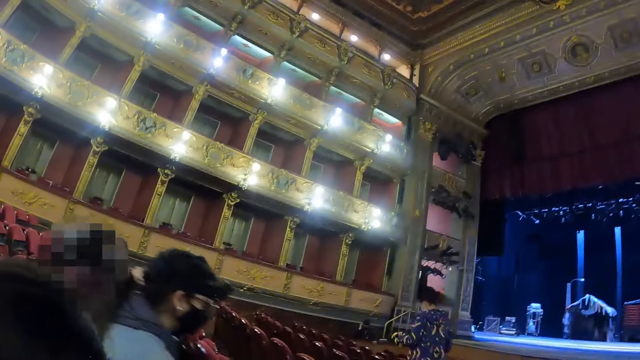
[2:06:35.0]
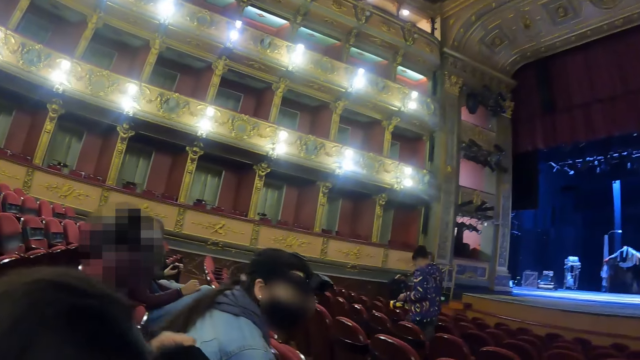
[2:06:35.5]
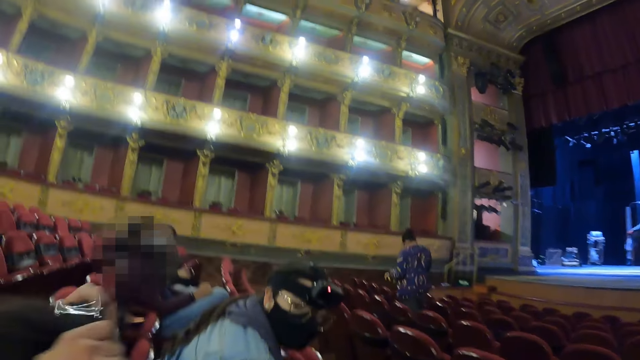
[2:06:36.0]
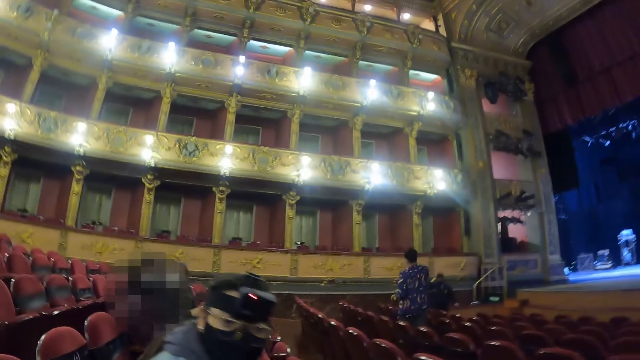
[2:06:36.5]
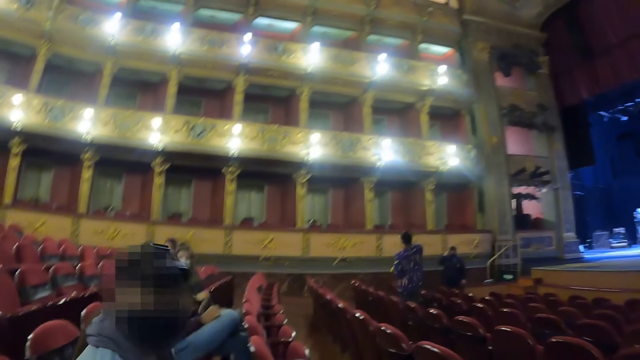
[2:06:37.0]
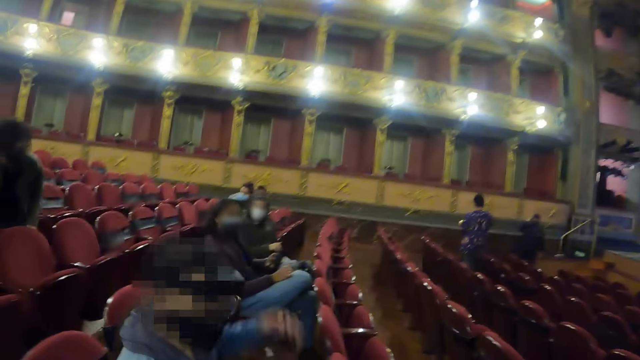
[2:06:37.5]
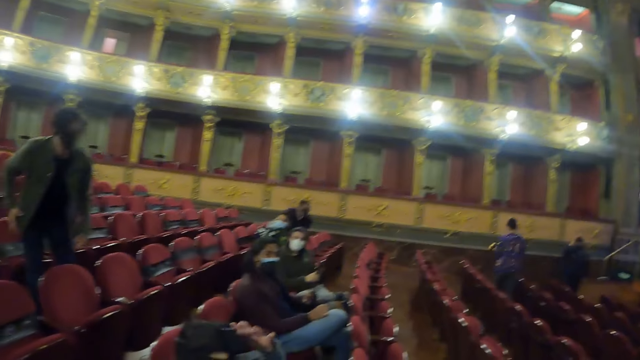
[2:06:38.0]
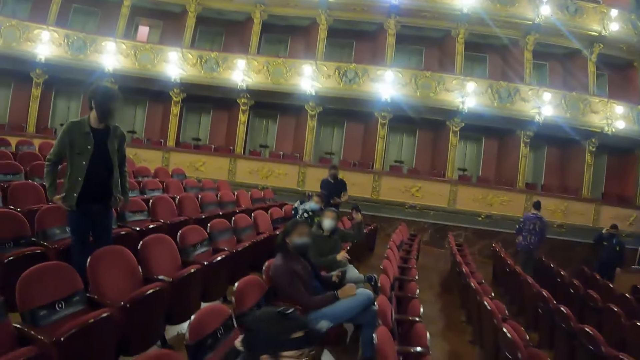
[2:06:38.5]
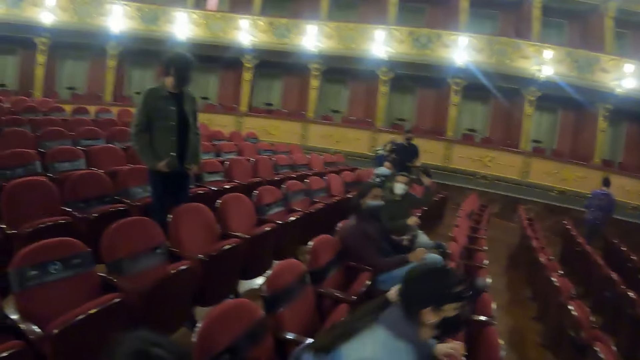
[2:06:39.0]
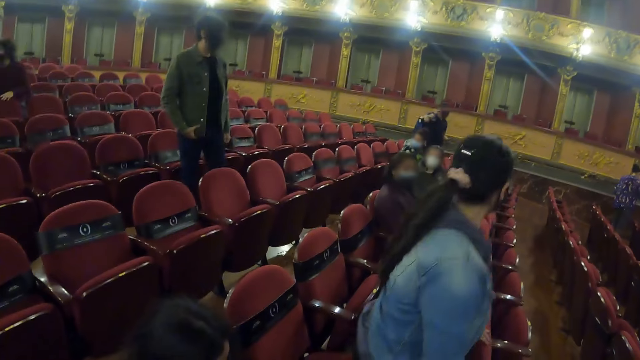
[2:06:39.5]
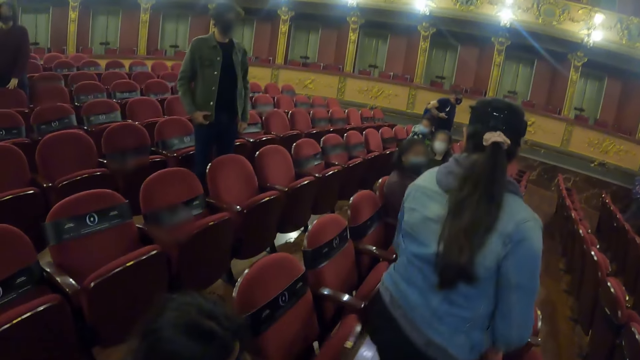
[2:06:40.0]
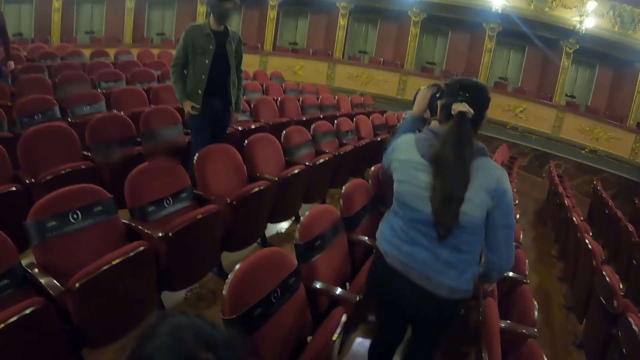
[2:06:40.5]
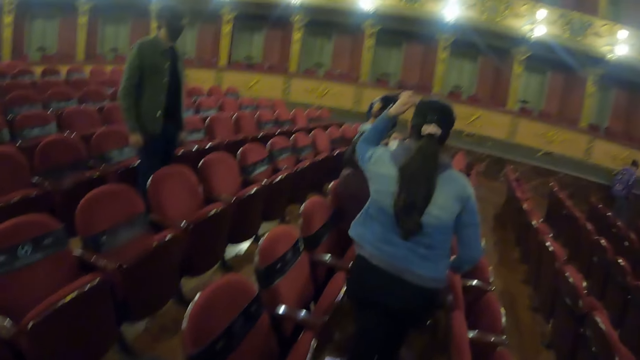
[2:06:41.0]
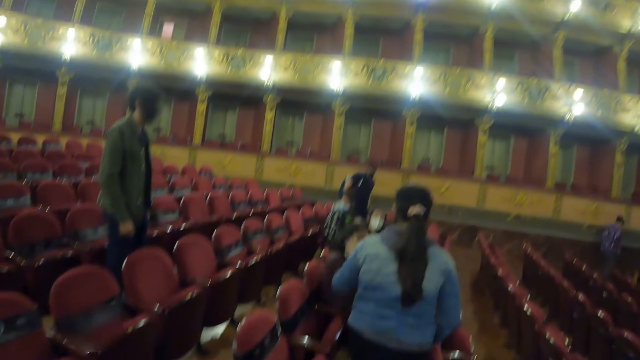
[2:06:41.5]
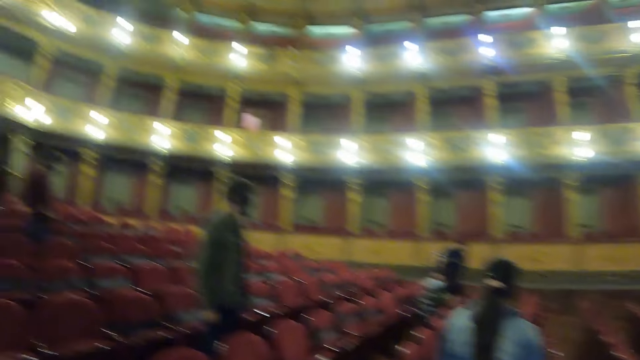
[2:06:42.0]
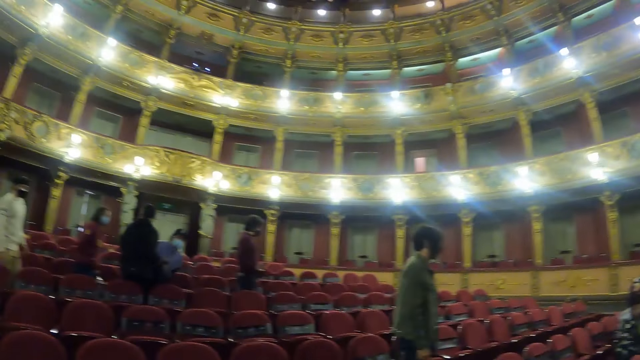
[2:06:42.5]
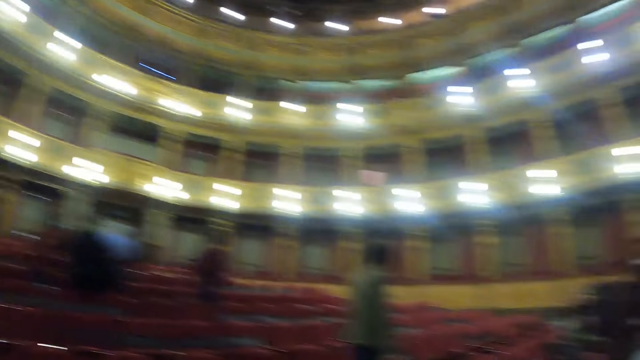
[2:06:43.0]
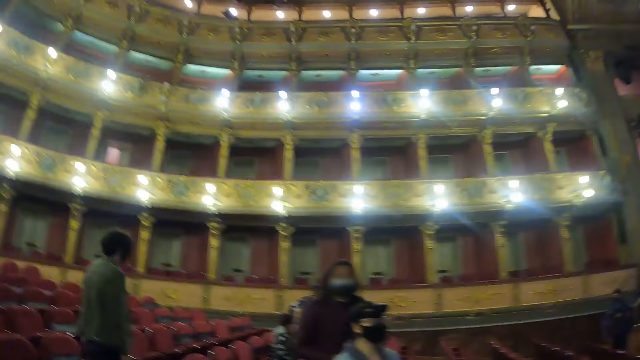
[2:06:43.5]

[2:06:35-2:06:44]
The camera wearer converses with a woman.

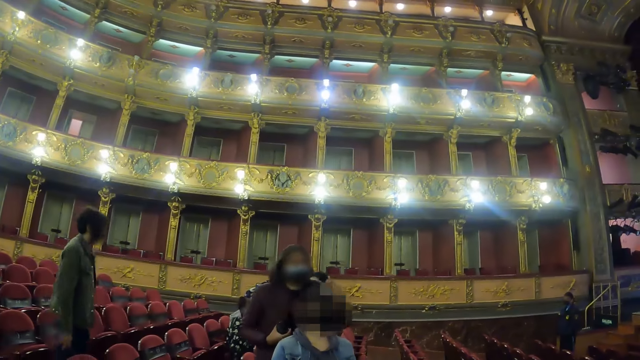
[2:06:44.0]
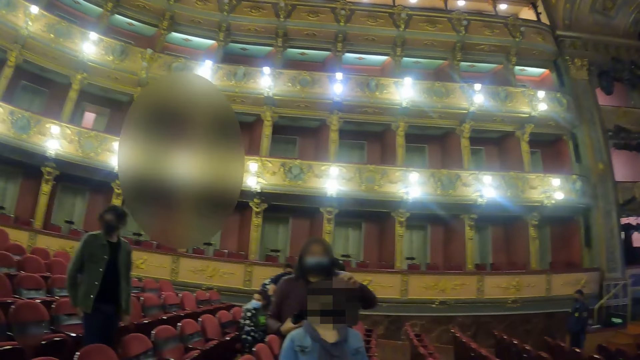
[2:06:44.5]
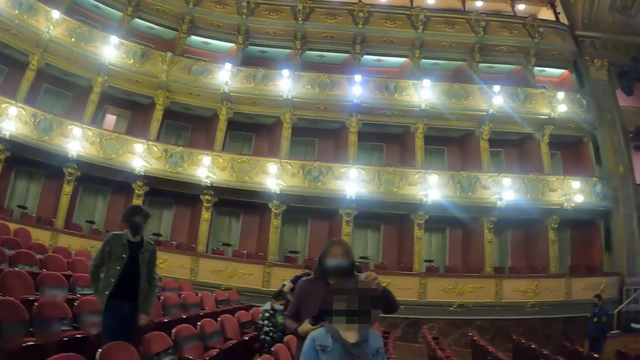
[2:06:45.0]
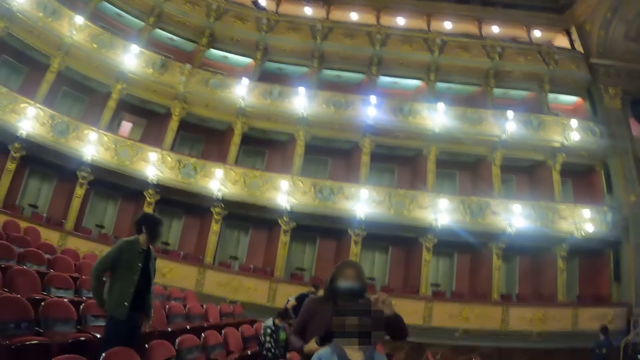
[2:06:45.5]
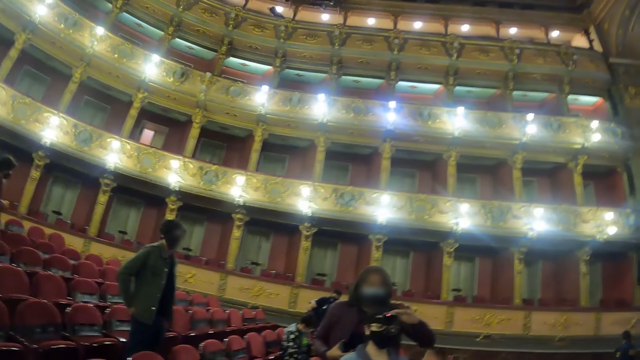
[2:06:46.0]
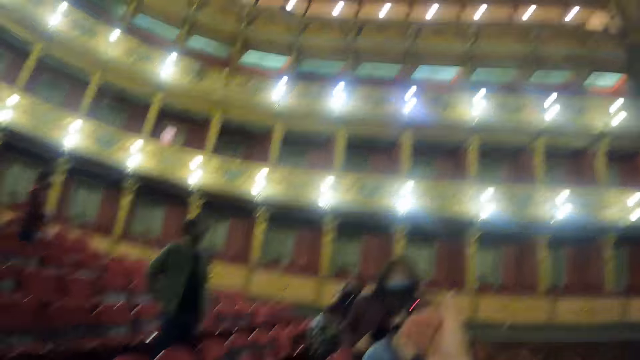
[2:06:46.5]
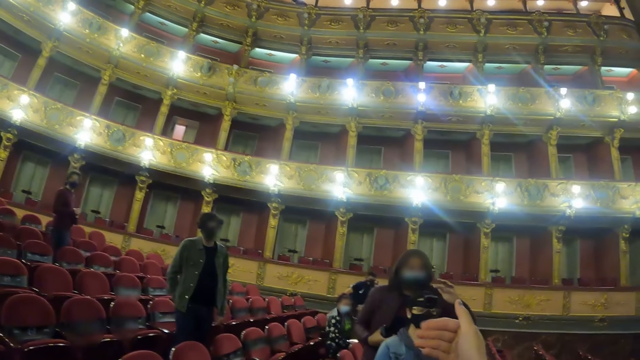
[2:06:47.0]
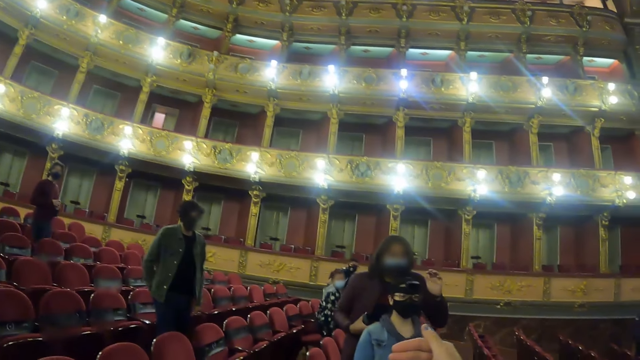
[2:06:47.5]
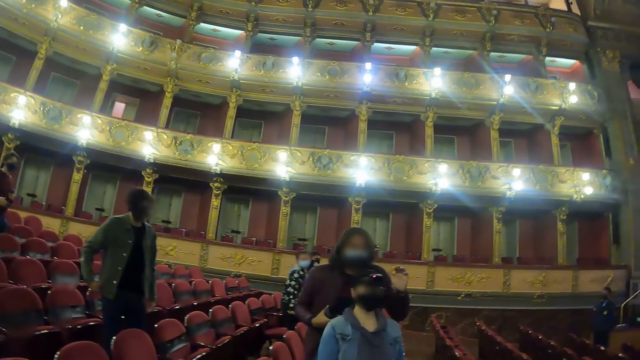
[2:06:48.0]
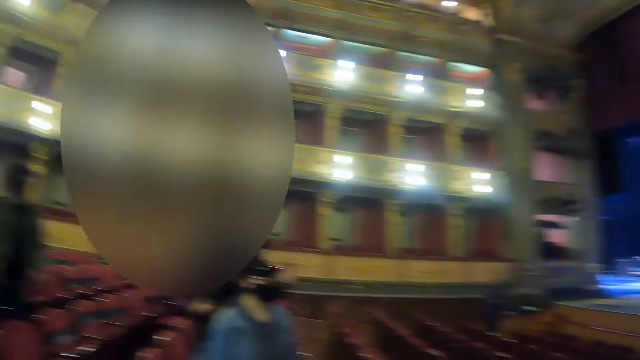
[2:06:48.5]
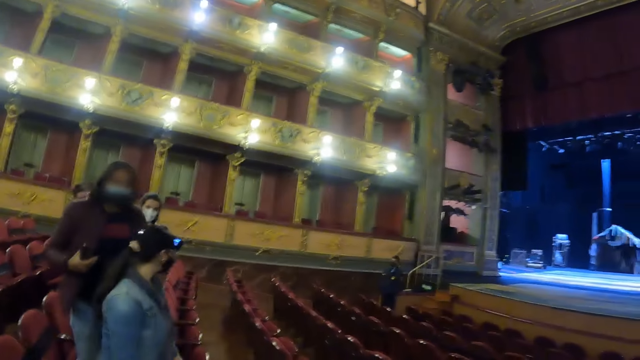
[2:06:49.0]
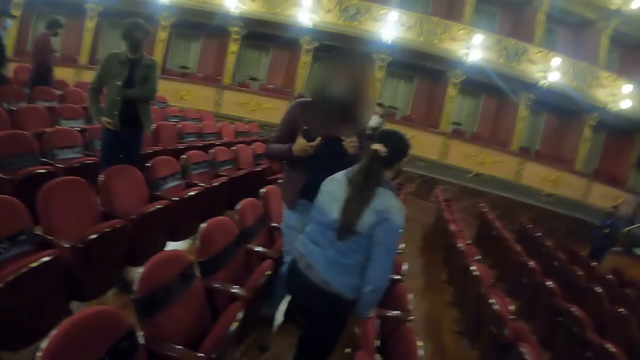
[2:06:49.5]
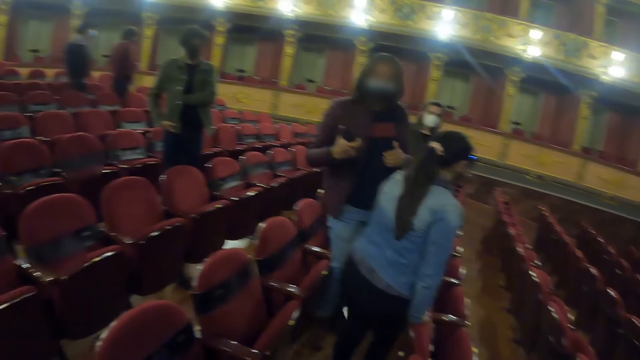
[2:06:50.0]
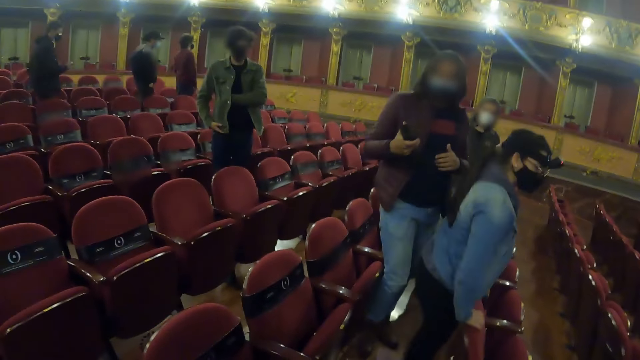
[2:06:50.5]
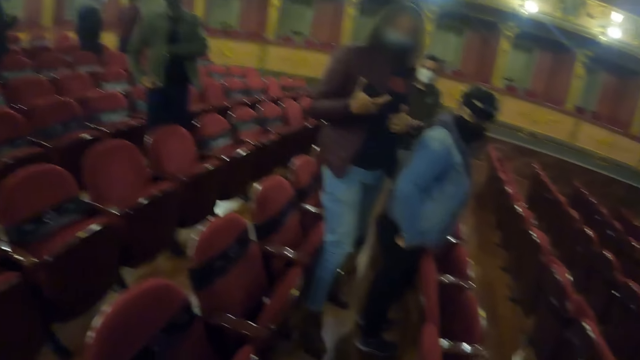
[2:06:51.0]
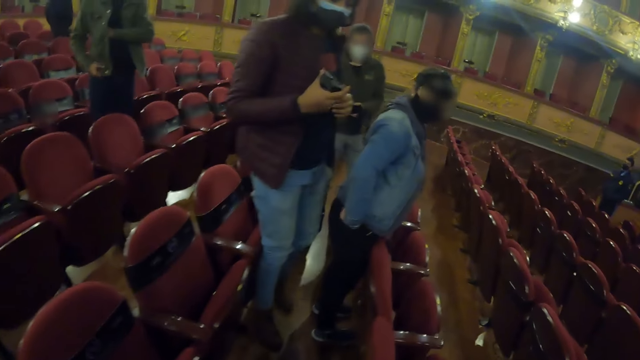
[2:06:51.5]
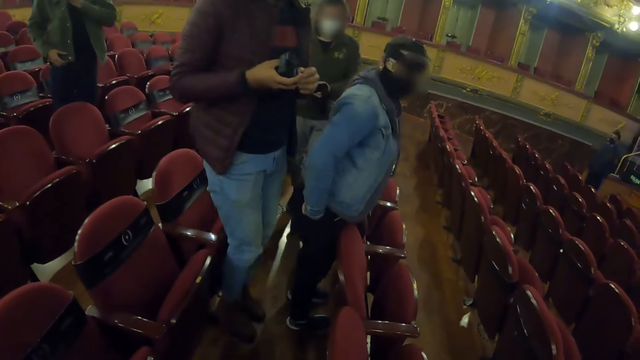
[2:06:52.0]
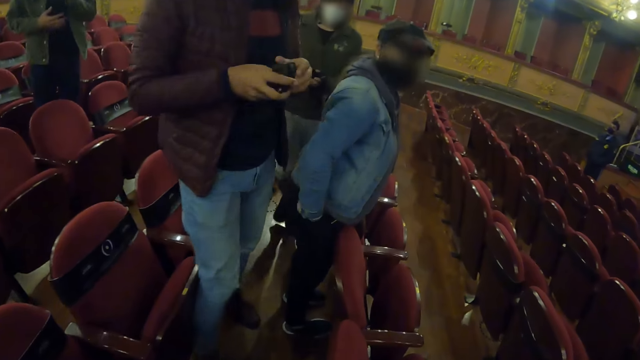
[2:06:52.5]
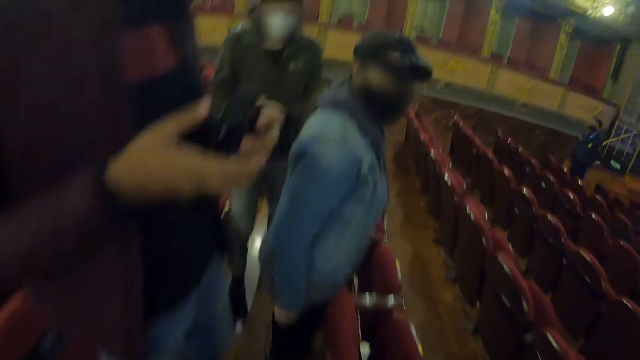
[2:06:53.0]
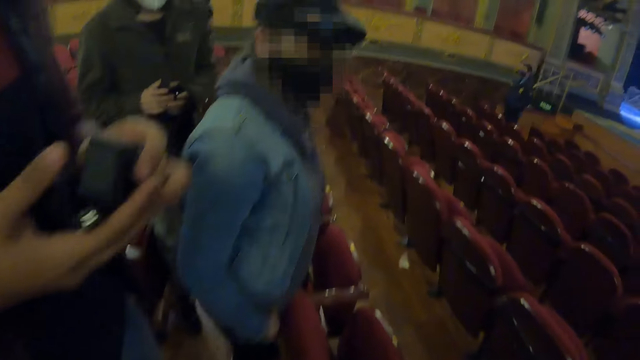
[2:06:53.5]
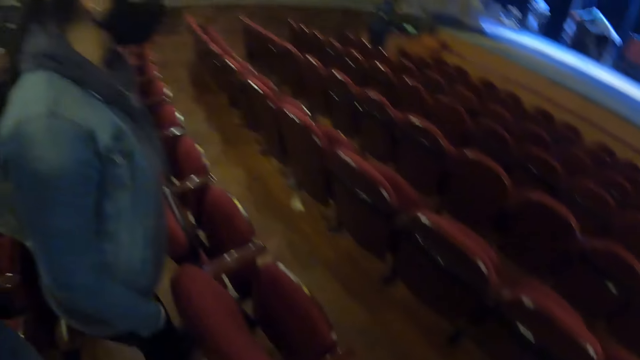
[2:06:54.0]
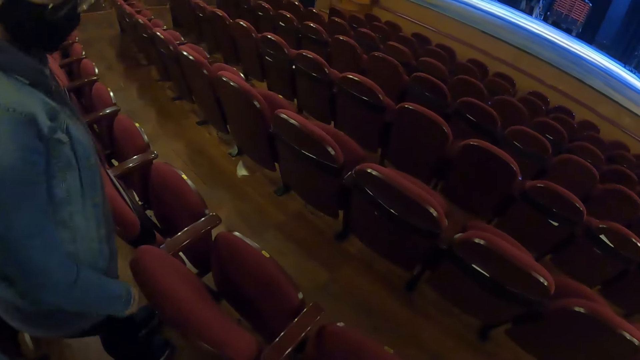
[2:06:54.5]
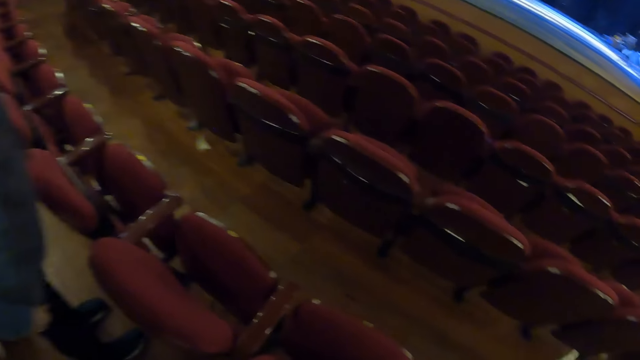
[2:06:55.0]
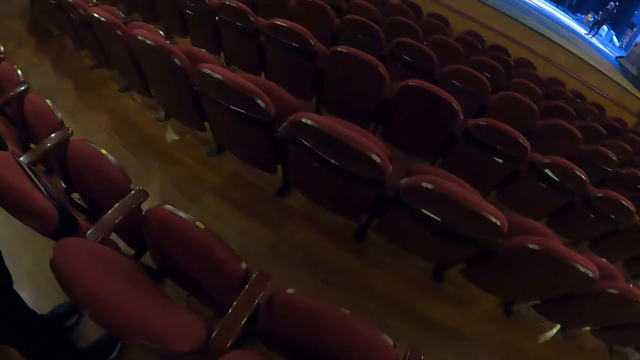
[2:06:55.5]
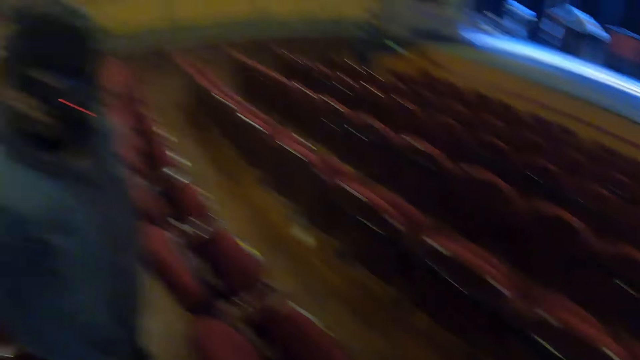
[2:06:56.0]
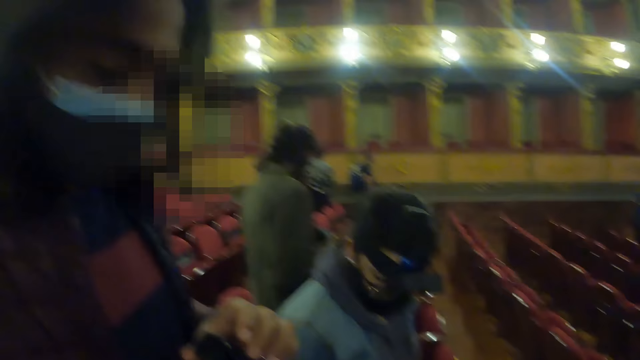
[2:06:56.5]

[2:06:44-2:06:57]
The camera wearer waves a hand. They look around. A man walks closer to the camera wearer.
